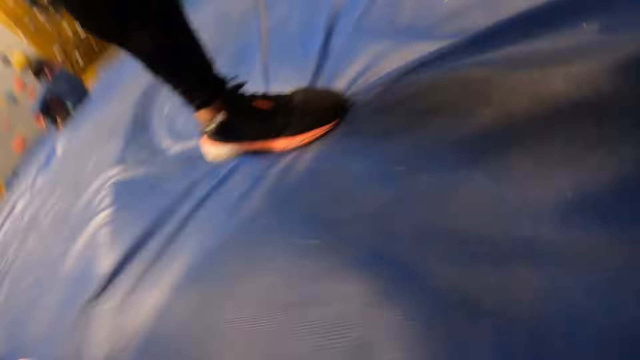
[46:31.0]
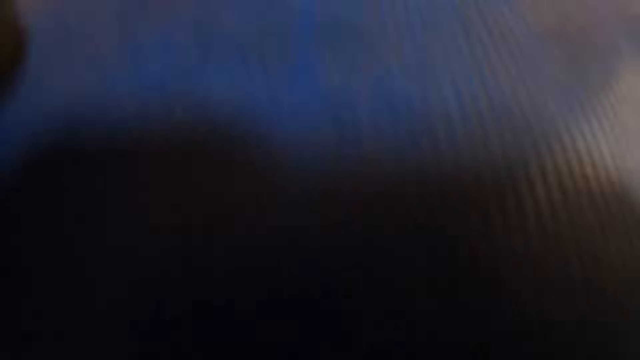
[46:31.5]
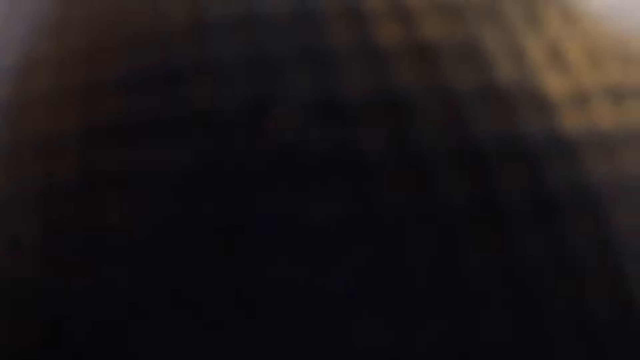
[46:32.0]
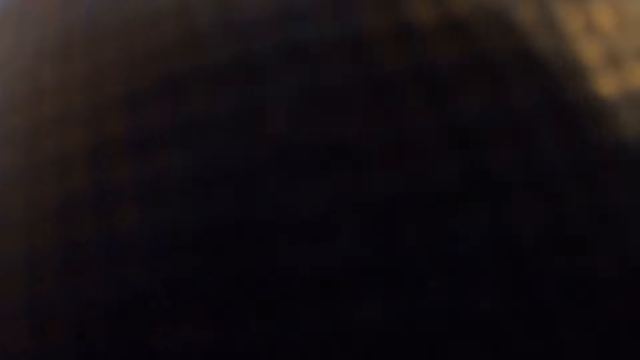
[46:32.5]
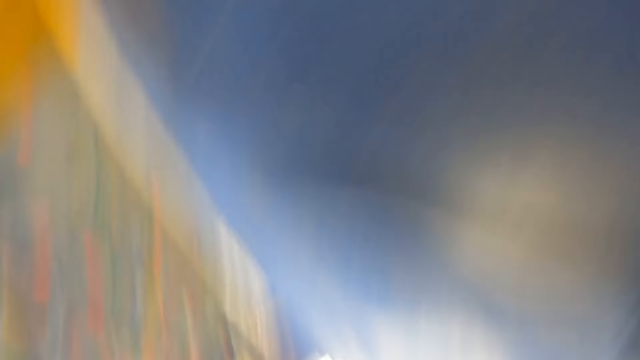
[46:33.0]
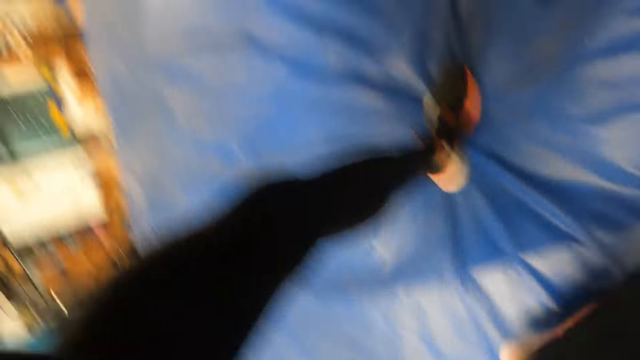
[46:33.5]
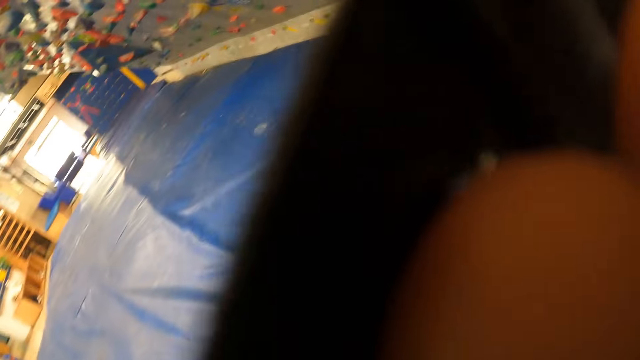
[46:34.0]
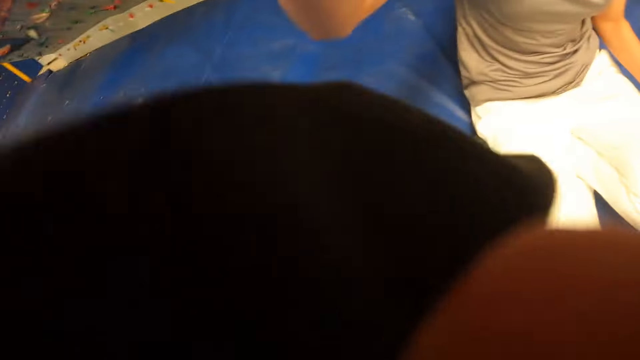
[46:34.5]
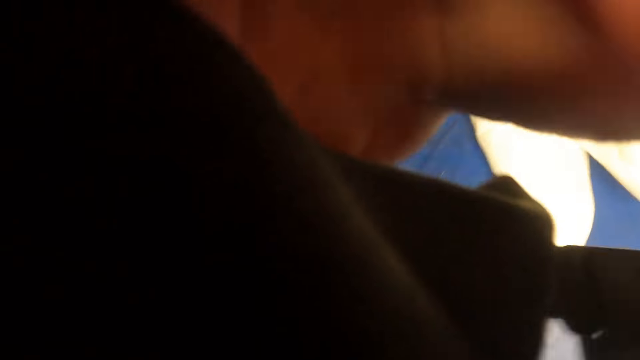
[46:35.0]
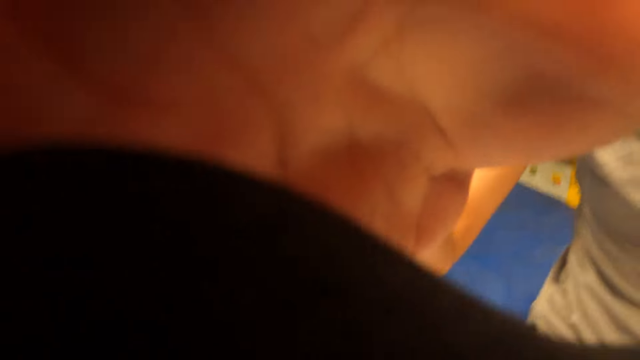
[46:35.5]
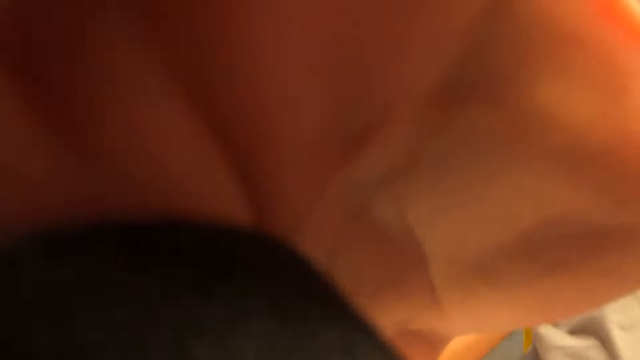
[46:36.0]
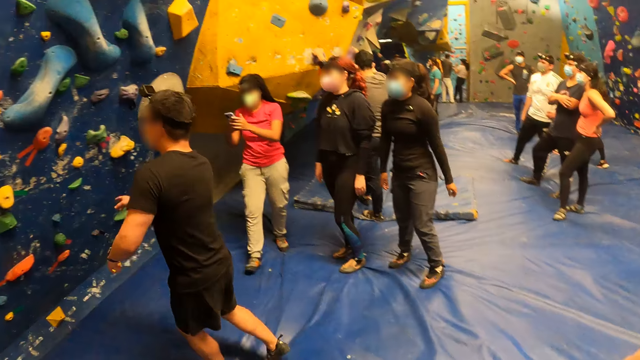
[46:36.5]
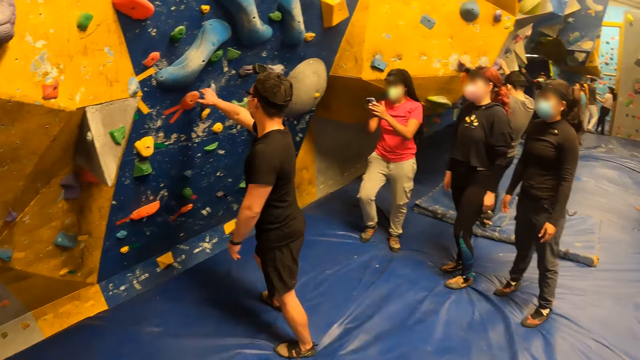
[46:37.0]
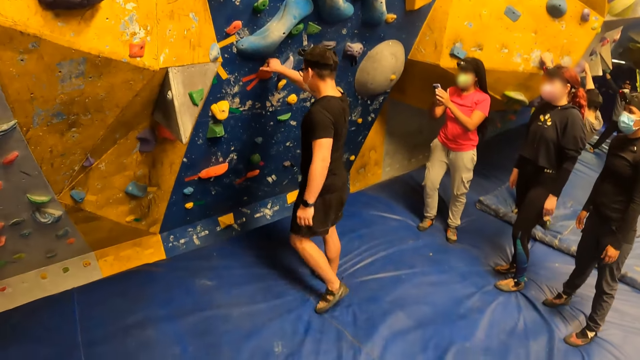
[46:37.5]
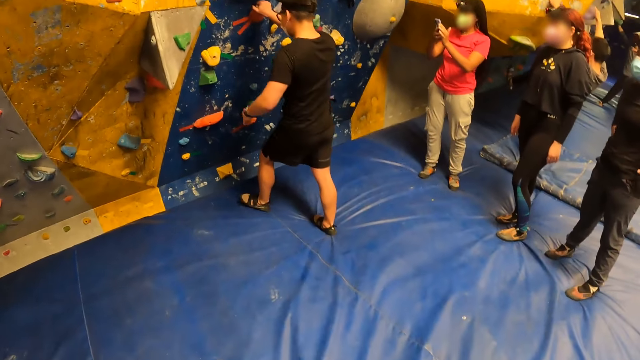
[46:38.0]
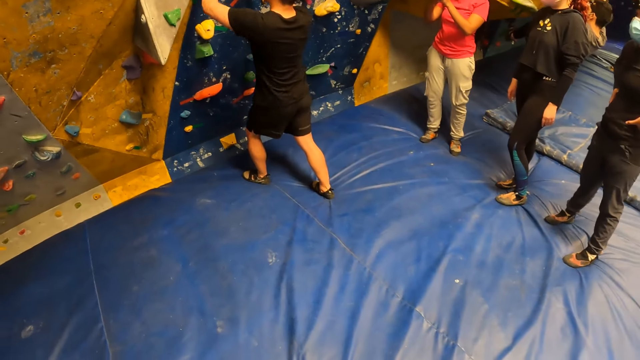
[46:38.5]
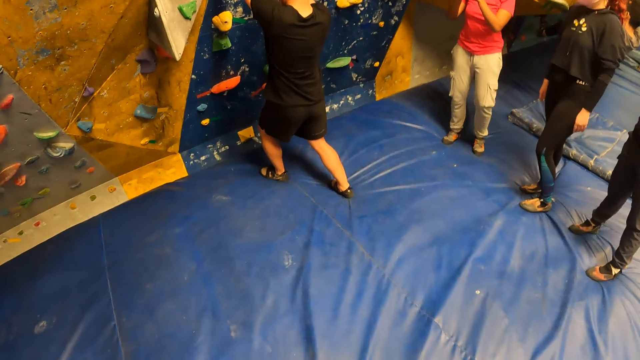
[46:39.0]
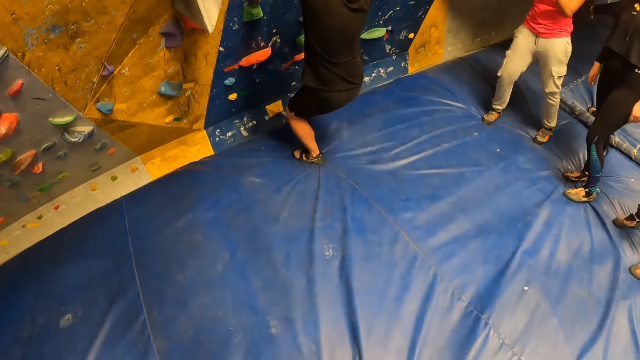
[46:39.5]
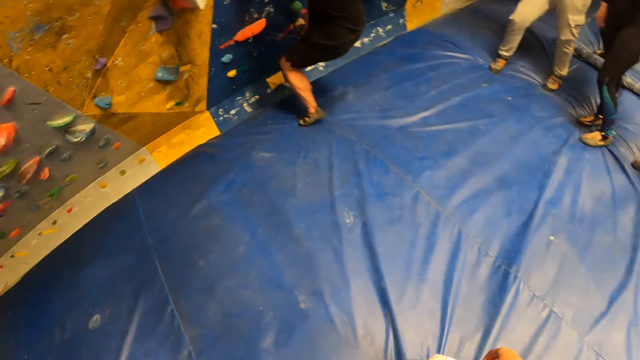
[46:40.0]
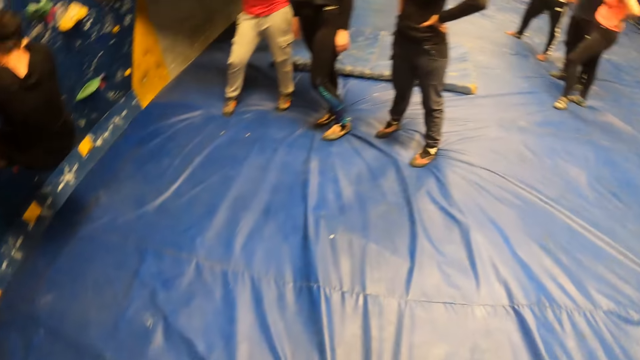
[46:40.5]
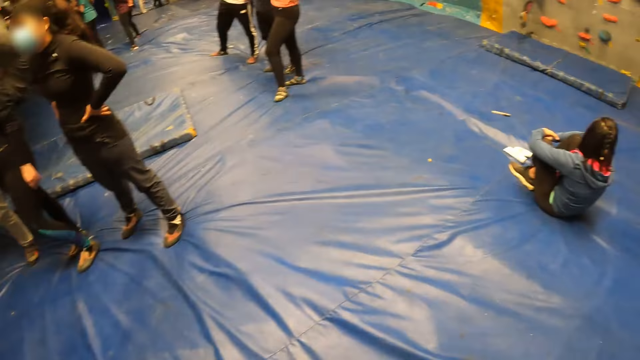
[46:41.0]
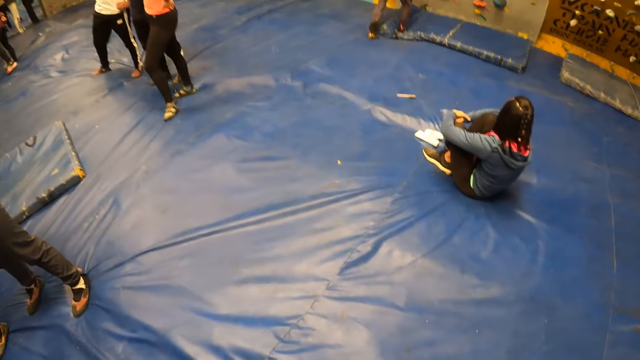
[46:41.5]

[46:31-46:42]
The camera wearer touches a camera. They look around the room. A man climbs the bouldering wall with both hands.

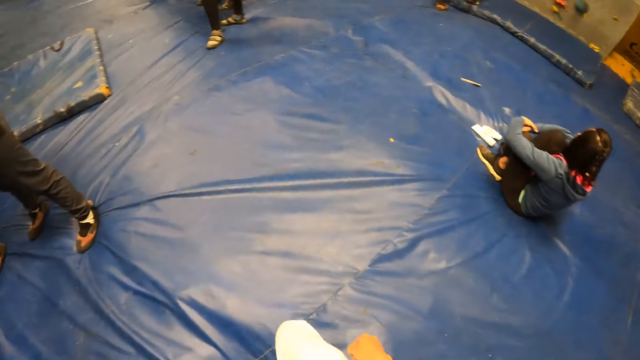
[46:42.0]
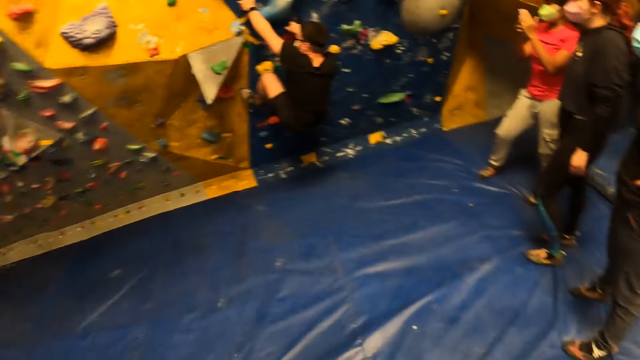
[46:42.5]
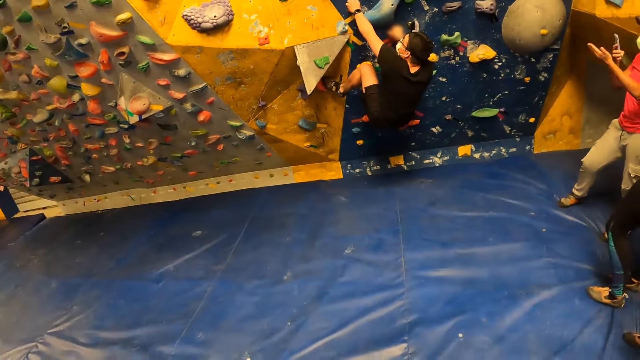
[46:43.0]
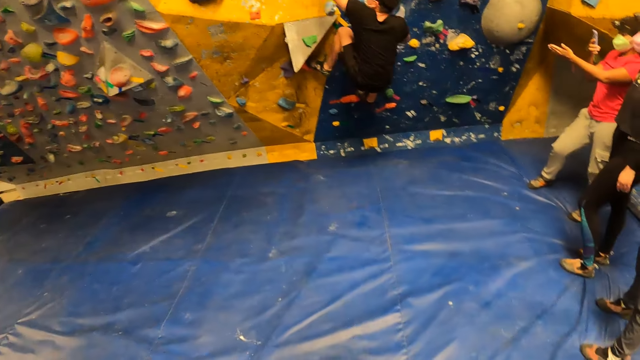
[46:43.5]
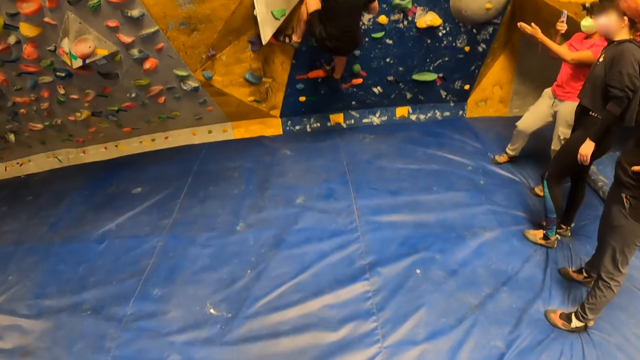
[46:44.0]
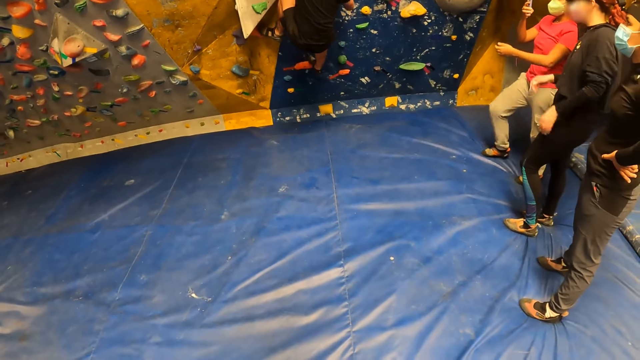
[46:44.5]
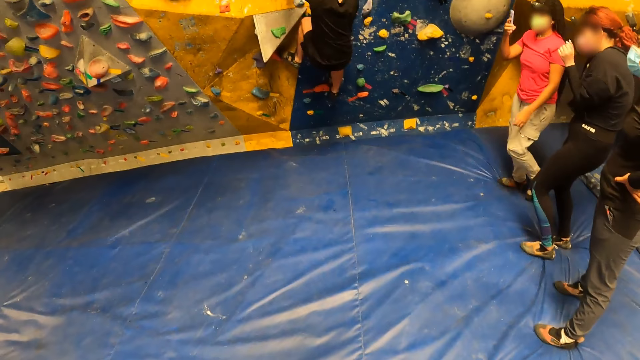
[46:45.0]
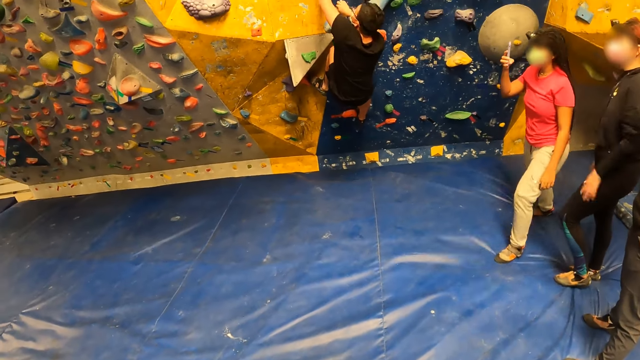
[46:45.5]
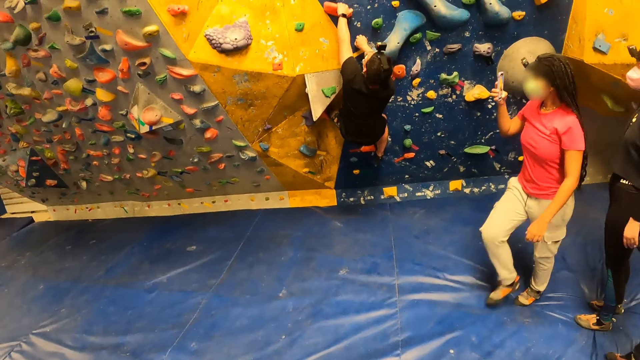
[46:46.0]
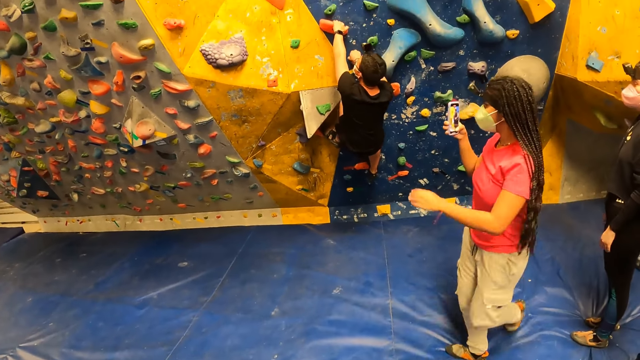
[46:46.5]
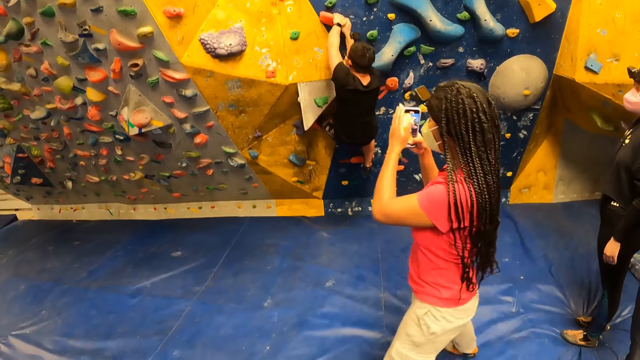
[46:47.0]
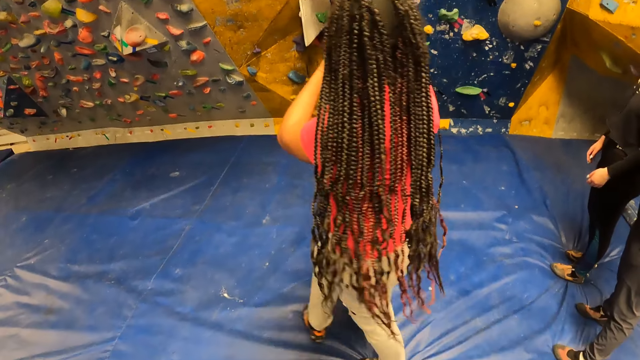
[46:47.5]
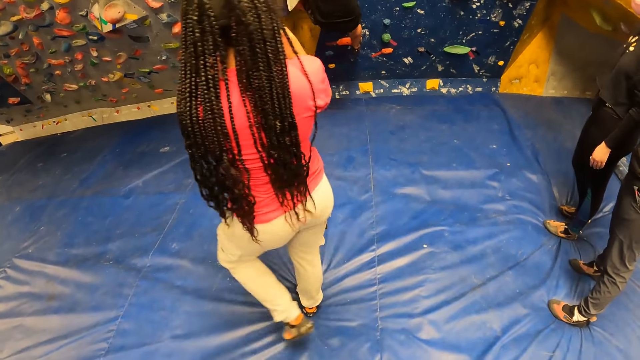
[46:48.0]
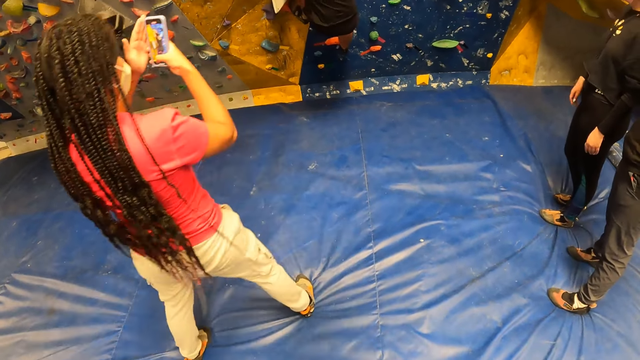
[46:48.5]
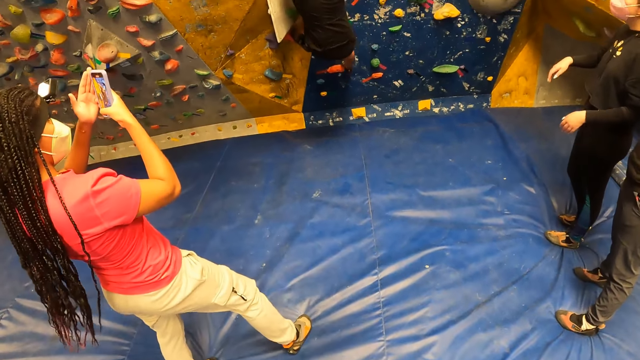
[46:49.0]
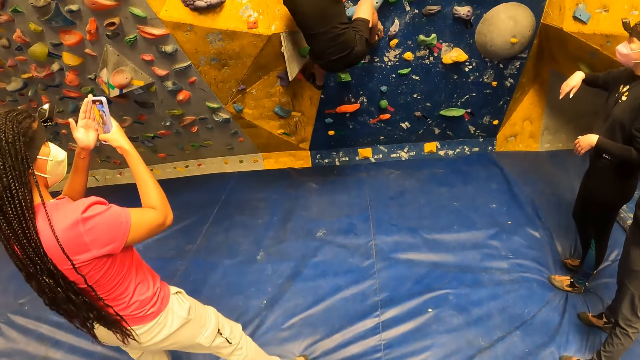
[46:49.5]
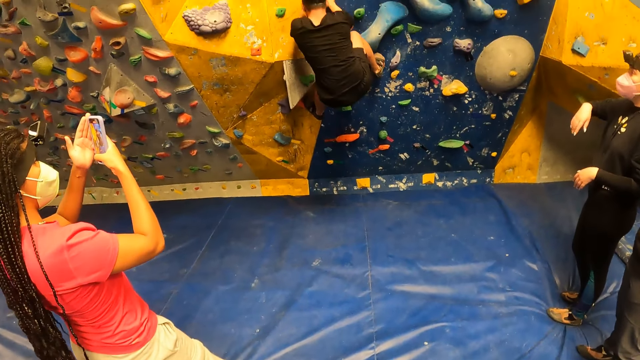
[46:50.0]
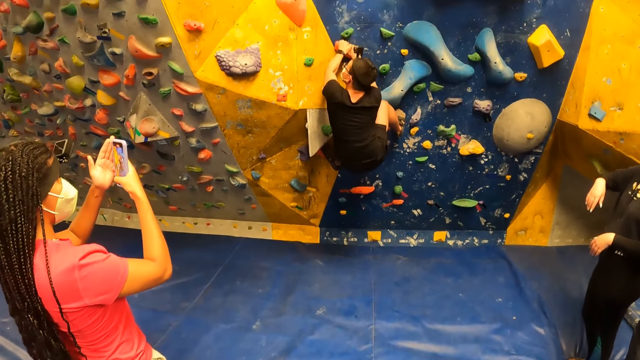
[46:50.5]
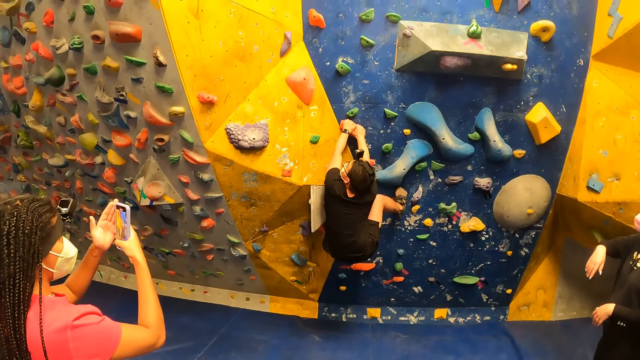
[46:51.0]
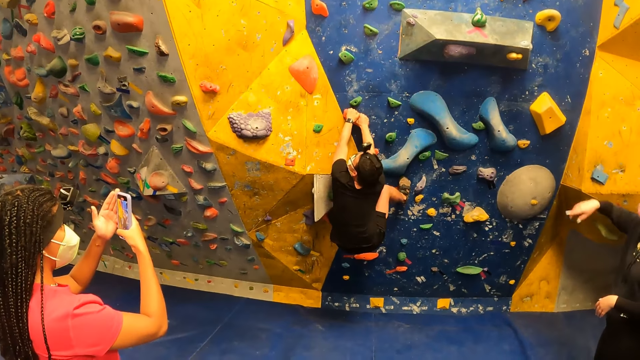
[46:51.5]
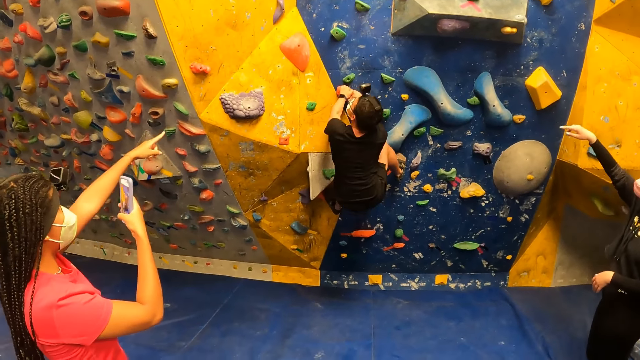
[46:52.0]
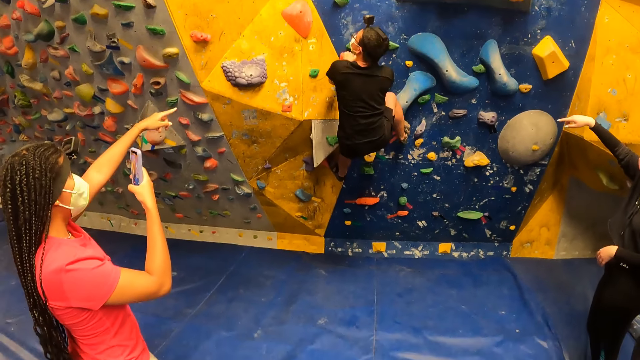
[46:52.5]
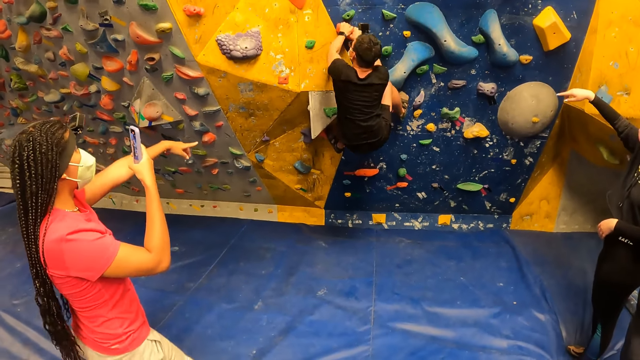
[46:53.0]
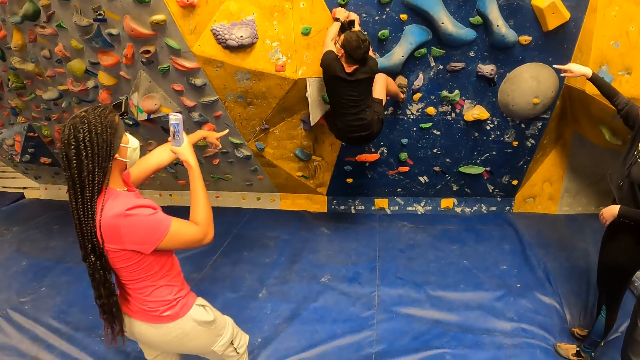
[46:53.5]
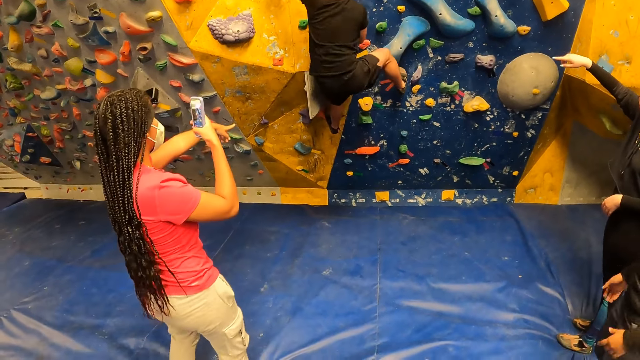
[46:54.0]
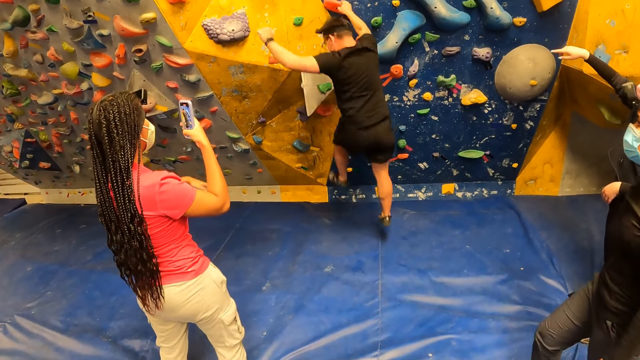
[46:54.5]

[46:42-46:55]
The woman operates a phone with her right hand. The woman points her left hand forward.
